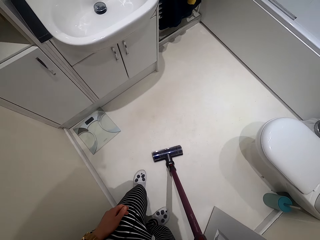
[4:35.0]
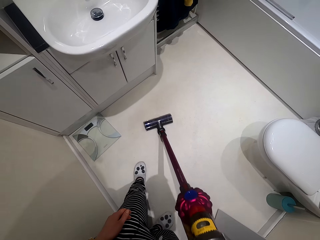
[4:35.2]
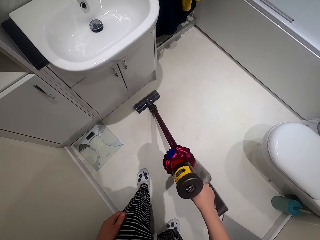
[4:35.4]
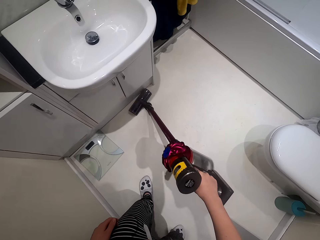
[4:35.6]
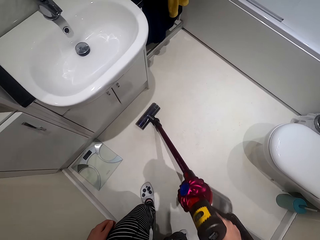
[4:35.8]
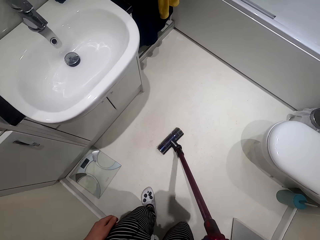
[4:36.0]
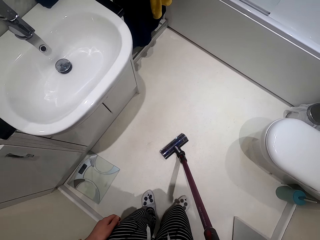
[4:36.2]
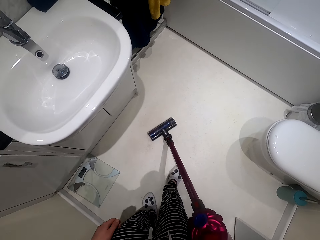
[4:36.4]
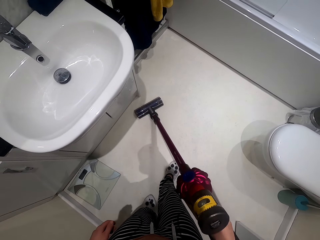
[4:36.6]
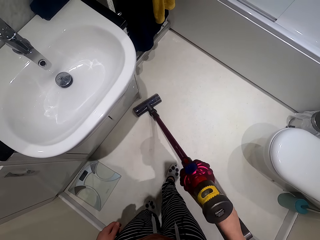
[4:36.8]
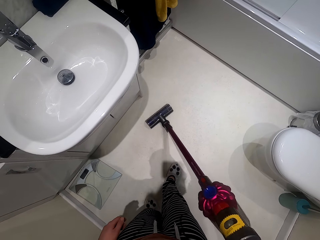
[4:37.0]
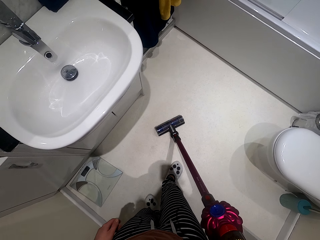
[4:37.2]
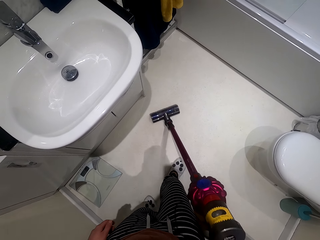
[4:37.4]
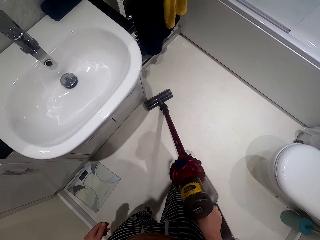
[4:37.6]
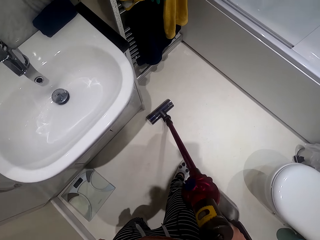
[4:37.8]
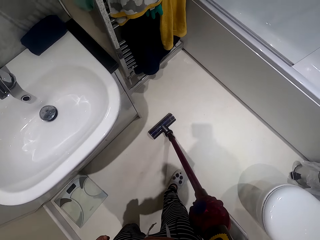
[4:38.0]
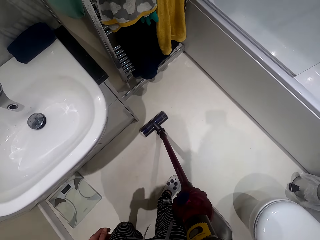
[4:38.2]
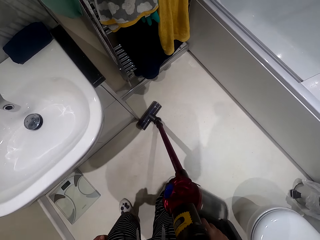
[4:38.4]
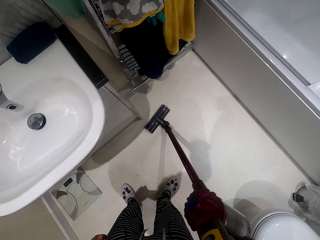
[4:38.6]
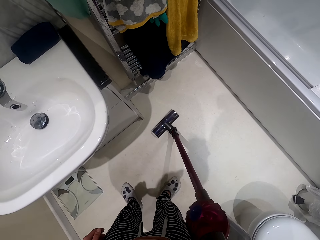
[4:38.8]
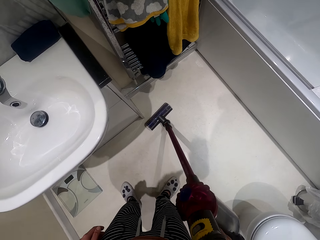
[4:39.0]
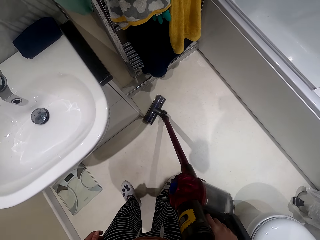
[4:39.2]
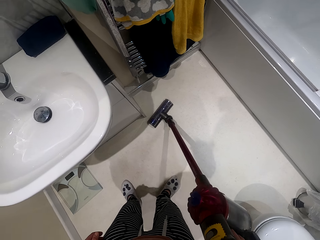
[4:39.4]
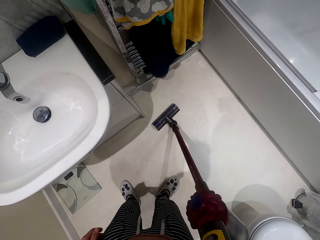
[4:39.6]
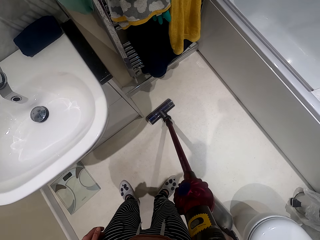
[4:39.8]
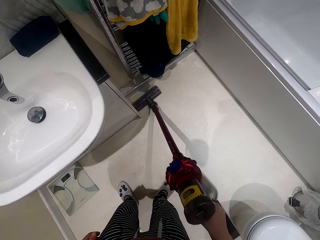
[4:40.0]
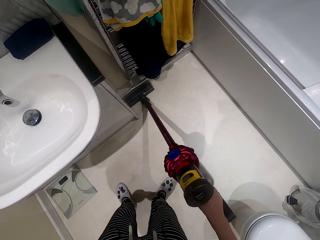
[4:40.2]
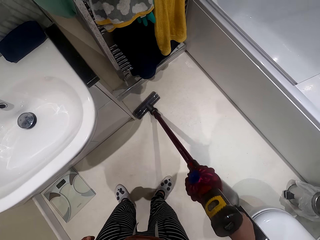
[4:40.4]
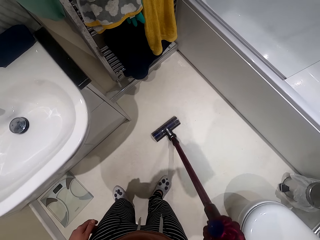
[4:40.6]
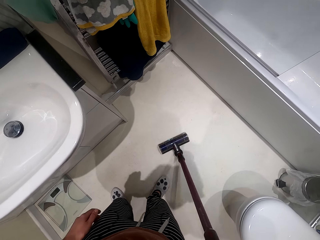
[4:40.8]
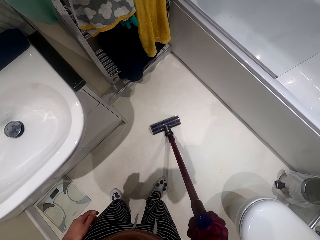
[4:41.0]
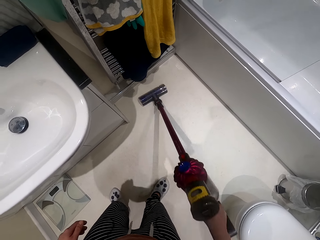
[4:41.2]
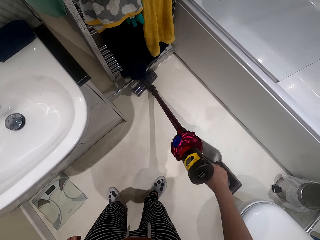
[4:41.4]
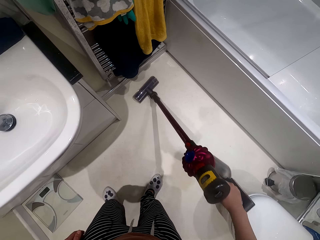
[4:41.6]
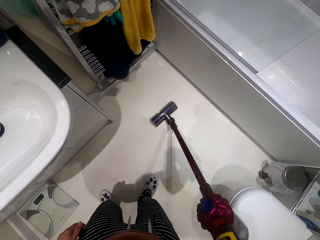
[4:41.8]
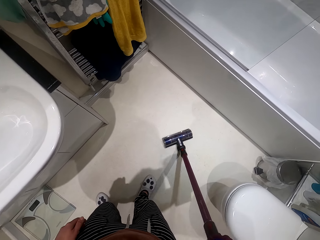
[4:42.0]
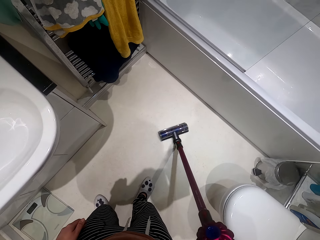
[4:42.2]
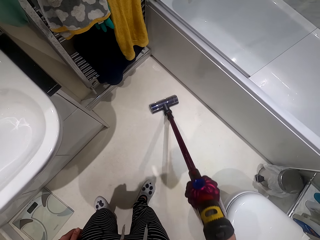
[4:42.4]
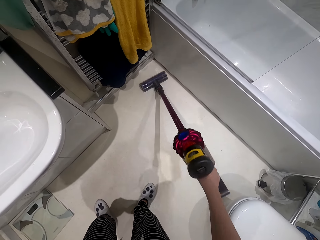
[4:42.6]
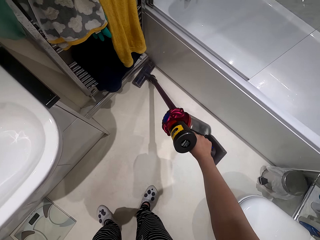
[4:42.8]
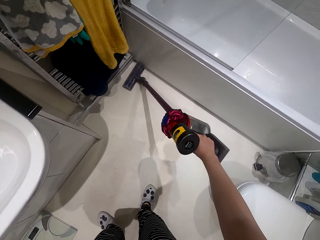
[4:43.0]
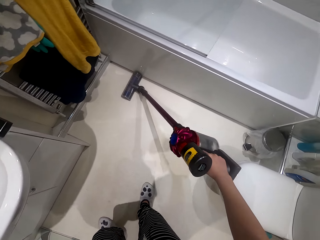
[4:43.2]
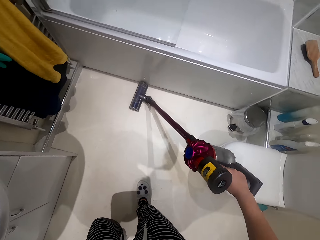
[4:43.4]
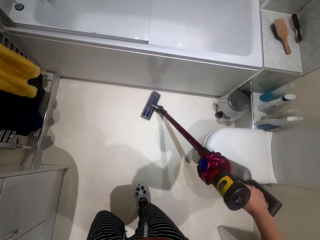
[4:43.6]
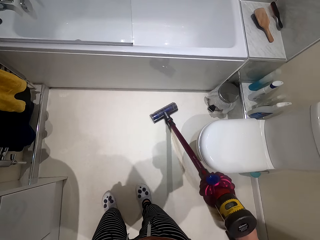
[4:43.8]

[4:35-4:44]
The camera wearer cleans the floor with a vacuum cleaner. They clean the floor with the vacuum cleaner again.

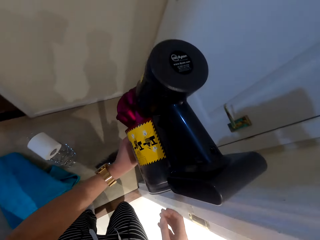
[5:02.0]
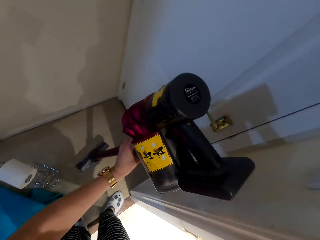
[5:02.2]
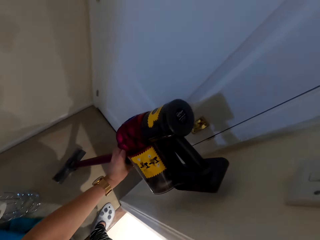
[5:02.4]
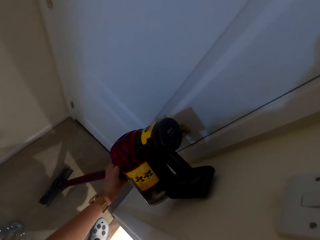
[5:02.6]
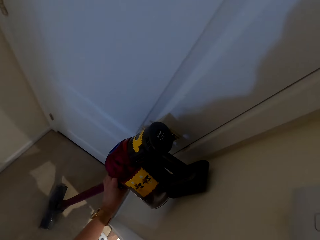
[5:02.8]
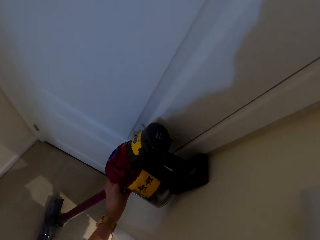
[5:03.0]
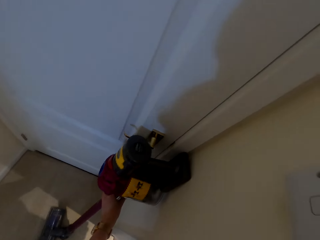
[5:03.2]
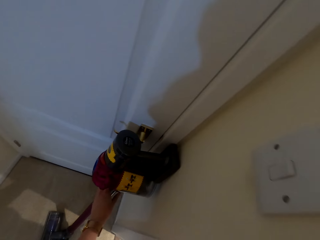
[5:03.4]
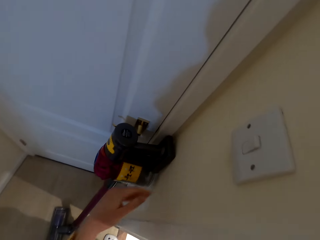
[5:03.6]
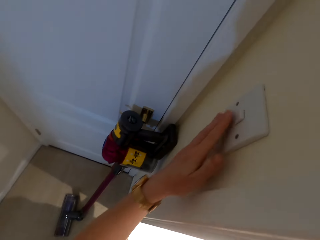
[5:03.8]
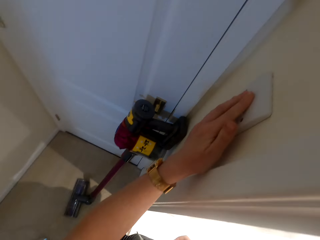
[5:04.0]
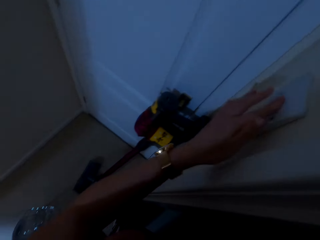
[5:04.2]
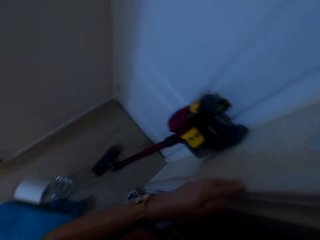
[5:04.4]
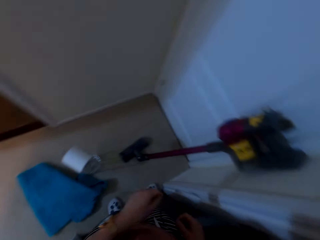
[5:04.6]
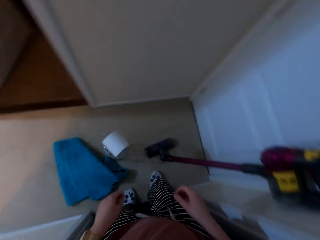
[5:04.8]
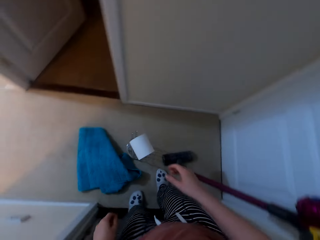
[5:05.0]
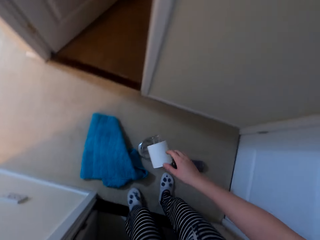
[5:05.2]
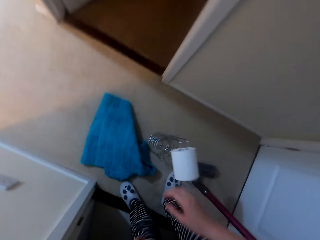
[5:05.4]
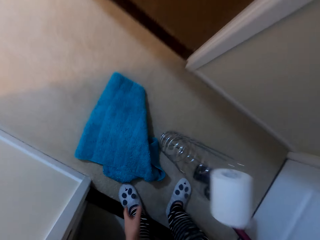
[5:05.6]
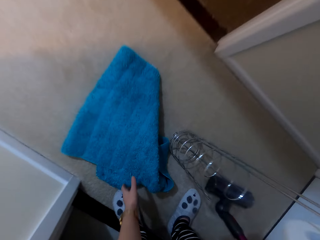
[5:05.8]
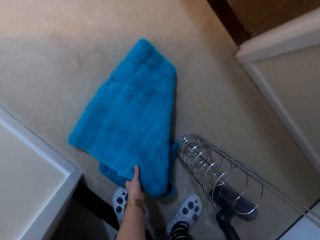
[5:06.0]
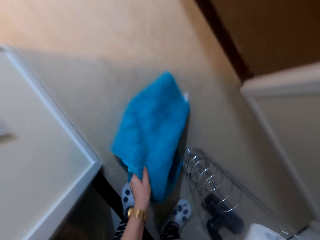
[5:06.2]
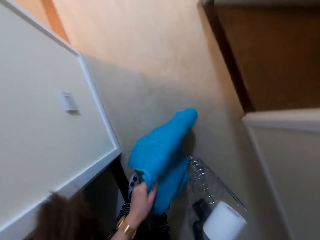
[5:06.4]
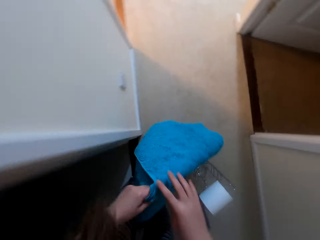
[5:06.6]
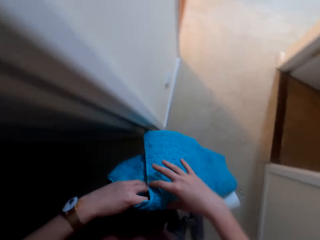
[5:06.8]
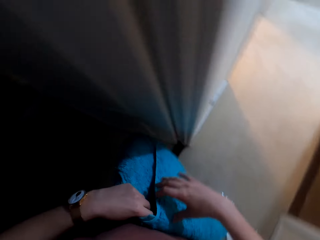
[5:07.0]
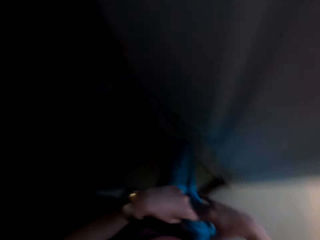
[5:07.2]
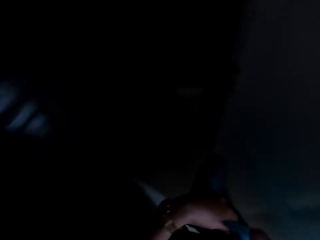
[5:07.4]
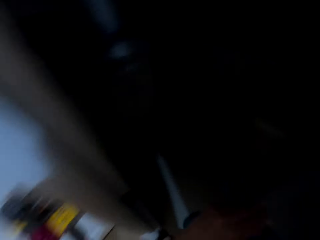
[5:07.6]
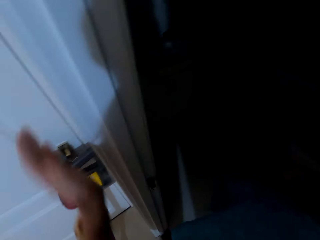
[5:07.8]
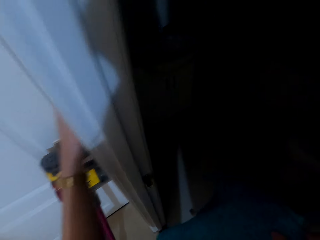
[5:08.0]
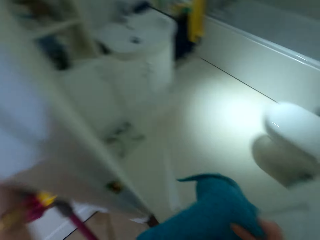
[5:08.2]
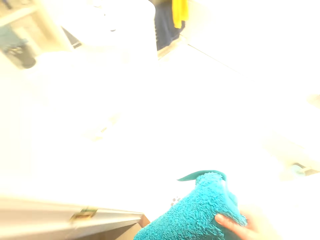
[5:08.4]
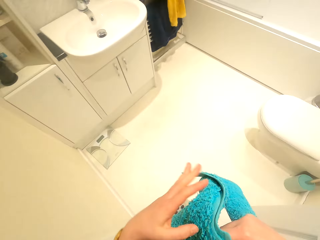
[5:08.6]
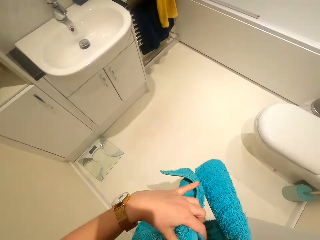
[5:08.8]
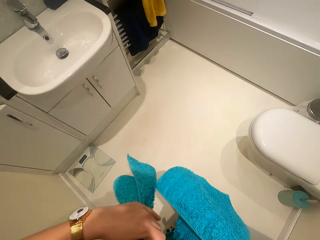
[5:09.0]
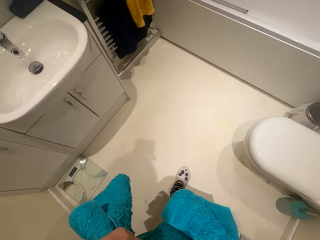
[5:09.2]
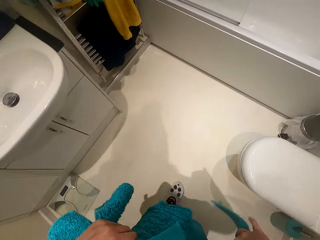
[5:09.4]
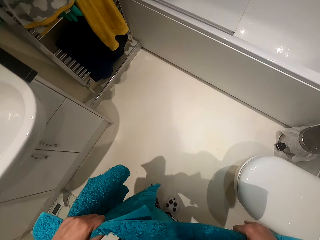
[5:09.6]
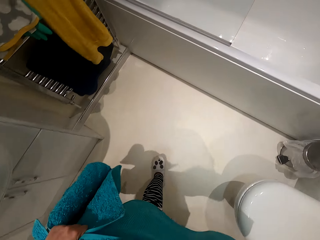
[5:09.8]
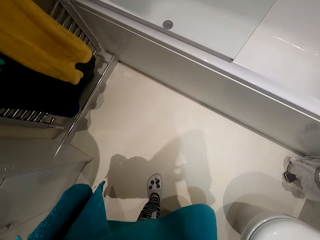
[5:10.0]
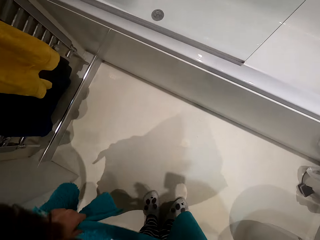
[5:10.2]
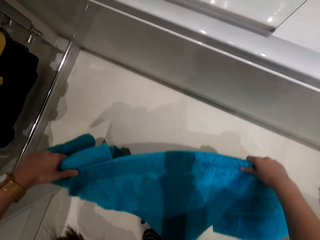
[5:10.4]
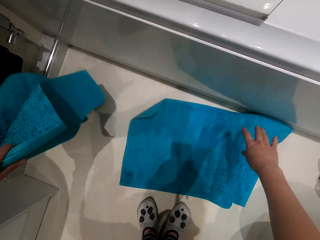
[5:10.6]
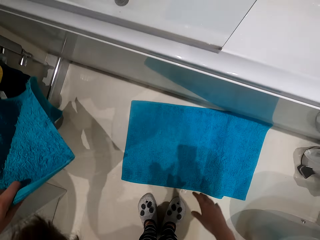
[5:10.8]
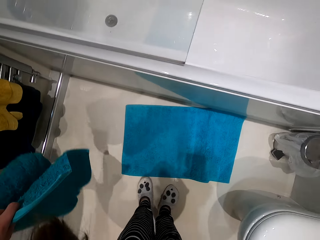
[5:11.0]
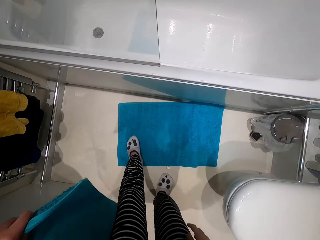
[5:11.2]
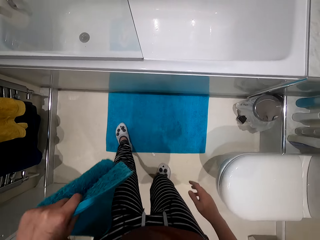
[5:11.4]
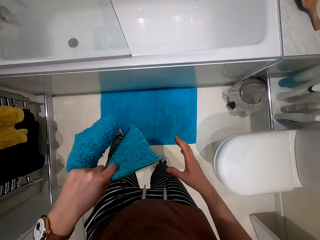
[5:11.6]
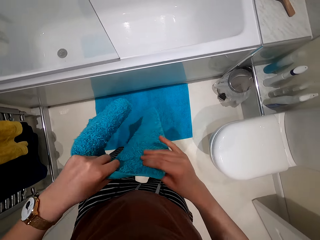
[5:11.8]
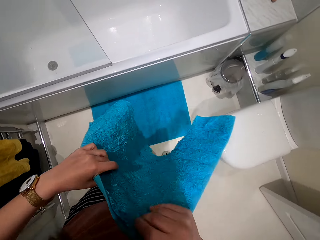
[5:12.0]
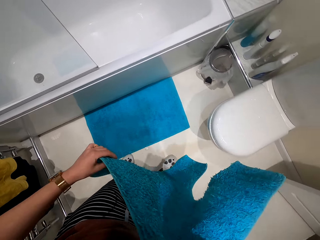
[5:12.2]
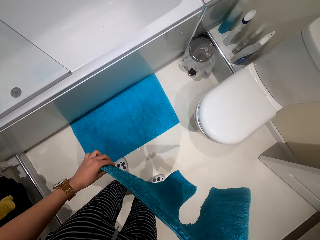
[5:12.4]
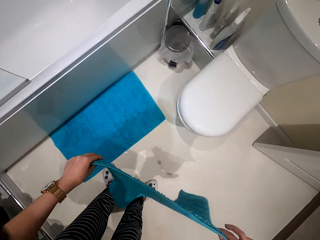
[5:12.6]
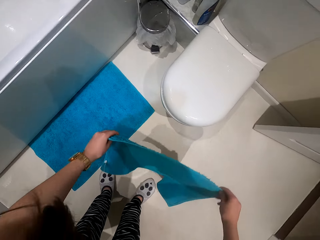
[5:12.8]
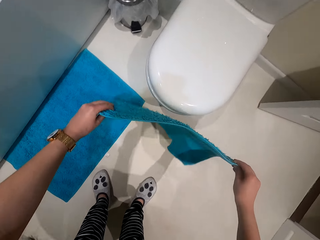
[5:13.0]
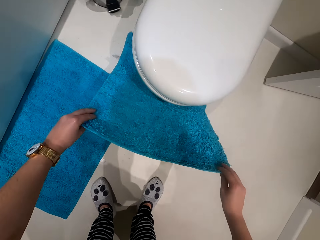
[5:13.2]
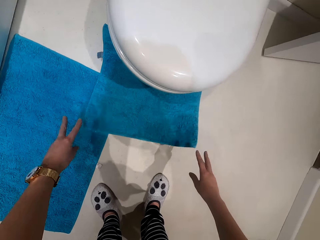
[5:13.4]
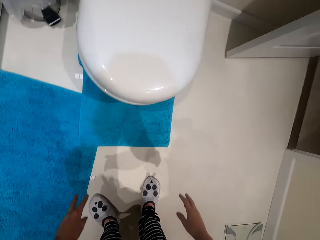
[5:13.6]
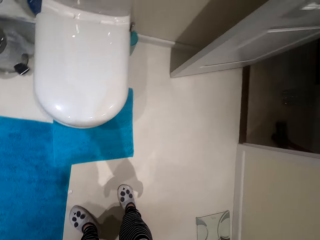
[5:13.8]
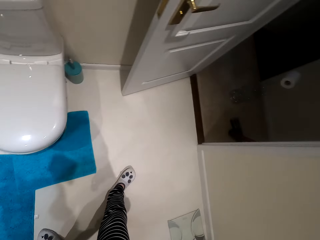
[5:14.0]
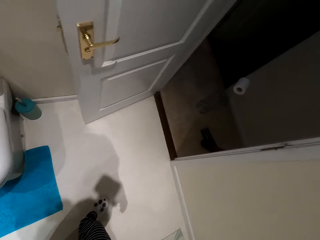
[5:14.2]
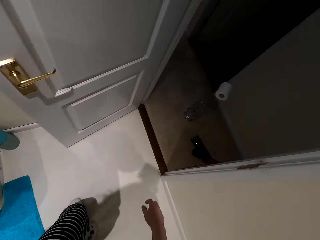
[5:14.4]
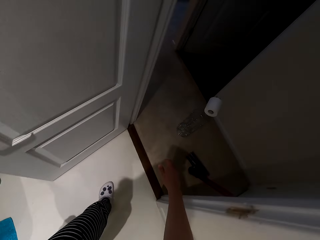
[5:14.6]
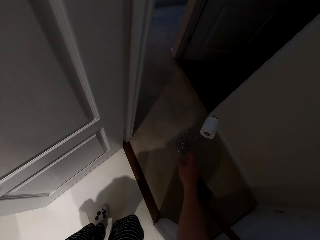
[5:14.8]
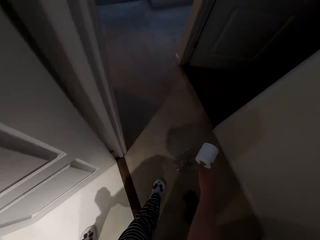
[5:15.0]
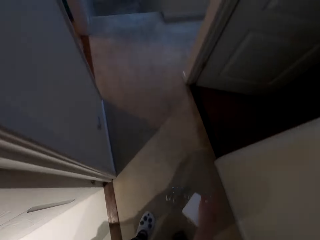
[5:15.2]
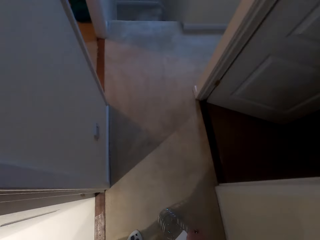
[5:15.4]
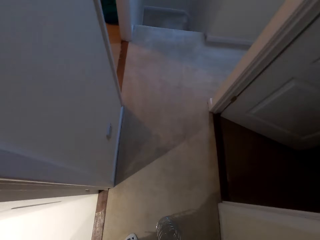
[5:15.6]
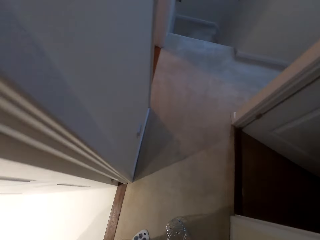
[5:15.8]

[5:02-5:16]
The camera wearer supports the vacuum cleaner on the door. He switches off the light. He bends, picks the mats and holds the mats with both hands. He turns on the light with a switch. He walks in the washroom. He drops the mat on the floor. He spreads the mat with his leg. He holds a mat with both hands. He spreads the mat on the floor. He drops the mat on the floor. He walks out of the washroom.
